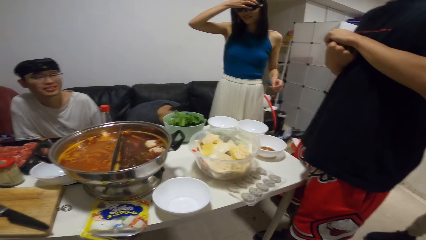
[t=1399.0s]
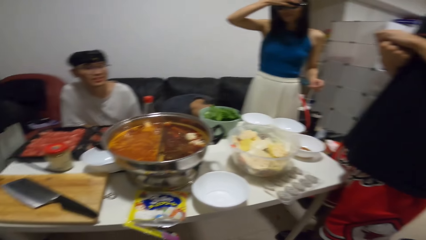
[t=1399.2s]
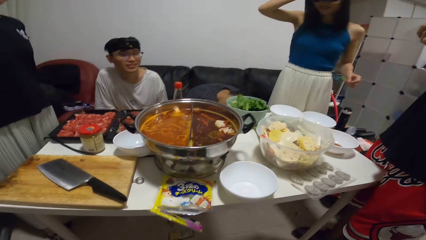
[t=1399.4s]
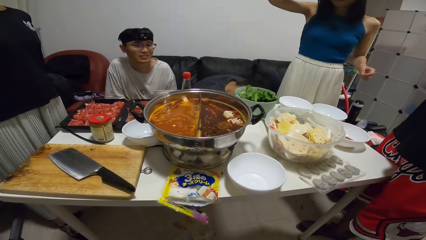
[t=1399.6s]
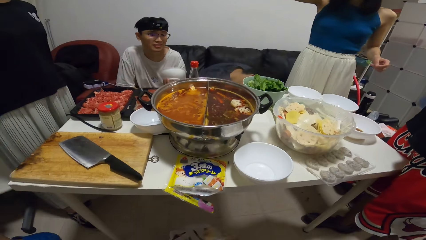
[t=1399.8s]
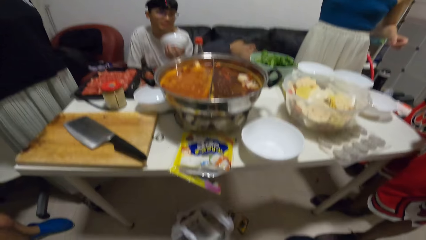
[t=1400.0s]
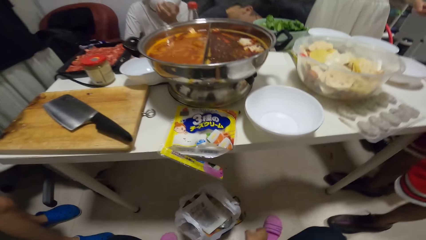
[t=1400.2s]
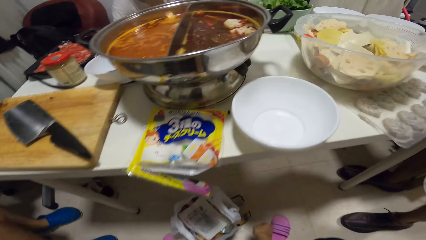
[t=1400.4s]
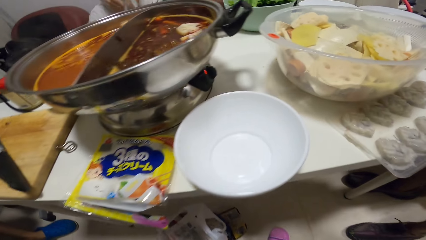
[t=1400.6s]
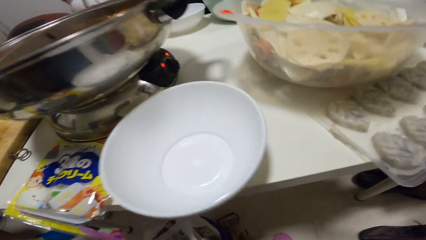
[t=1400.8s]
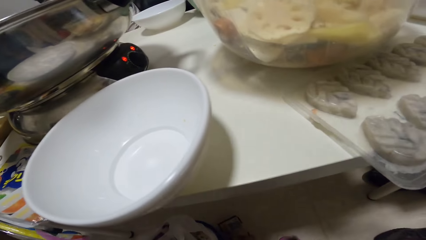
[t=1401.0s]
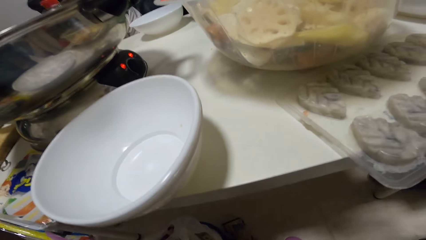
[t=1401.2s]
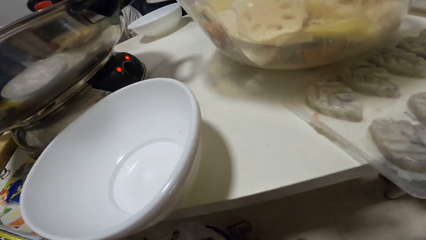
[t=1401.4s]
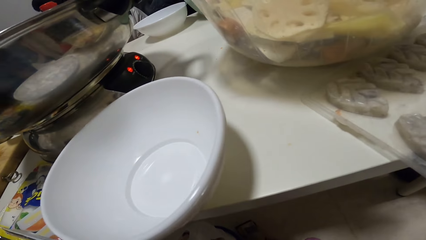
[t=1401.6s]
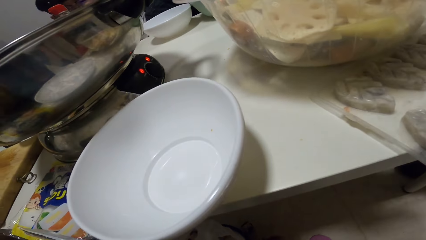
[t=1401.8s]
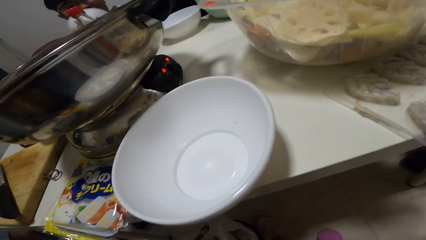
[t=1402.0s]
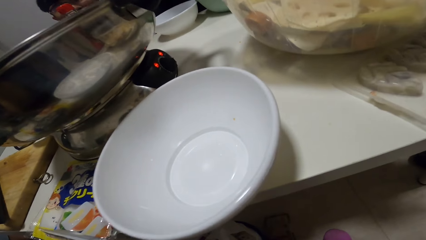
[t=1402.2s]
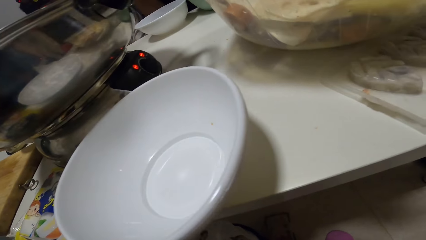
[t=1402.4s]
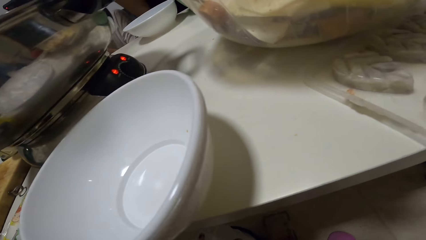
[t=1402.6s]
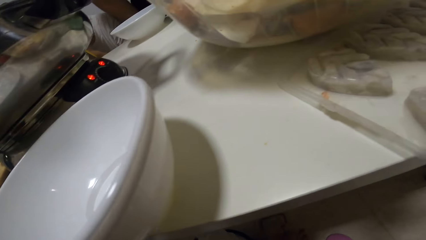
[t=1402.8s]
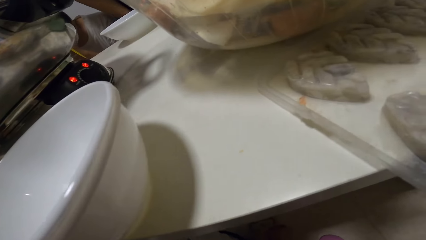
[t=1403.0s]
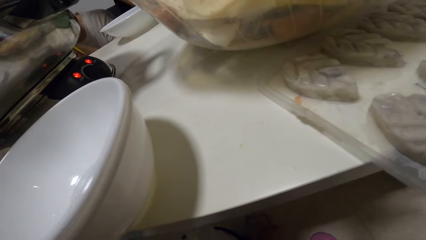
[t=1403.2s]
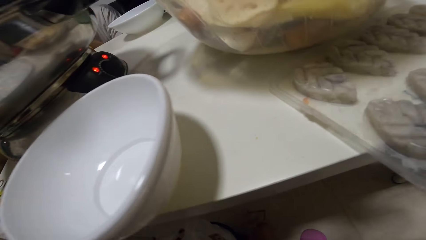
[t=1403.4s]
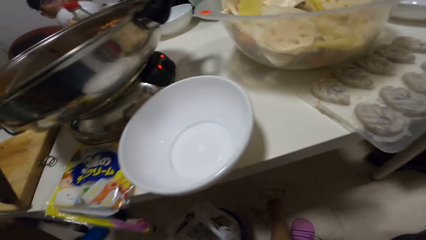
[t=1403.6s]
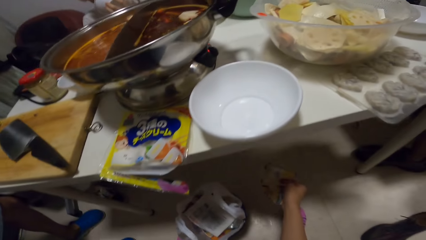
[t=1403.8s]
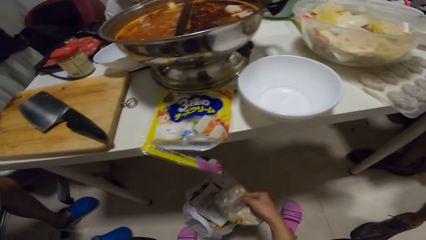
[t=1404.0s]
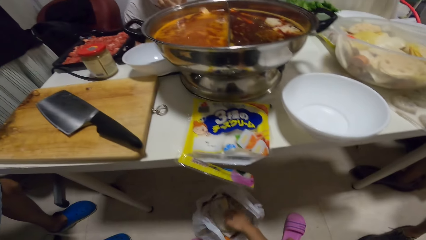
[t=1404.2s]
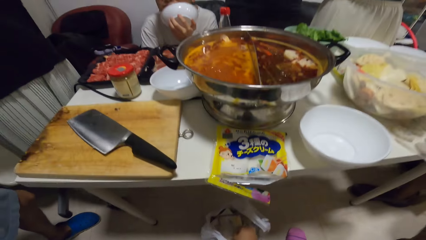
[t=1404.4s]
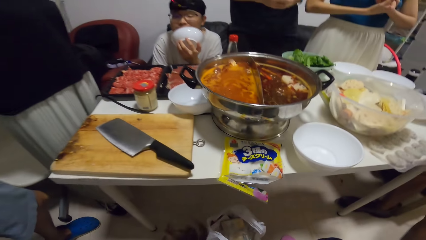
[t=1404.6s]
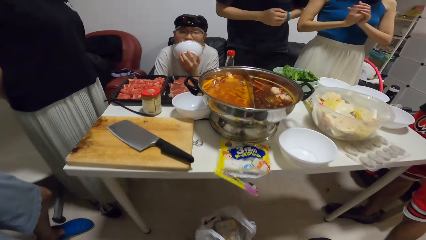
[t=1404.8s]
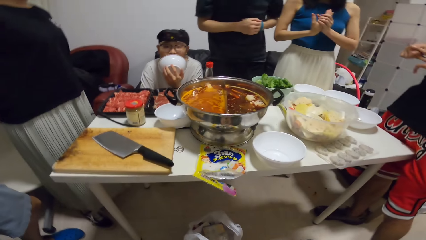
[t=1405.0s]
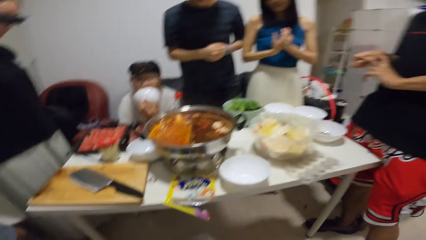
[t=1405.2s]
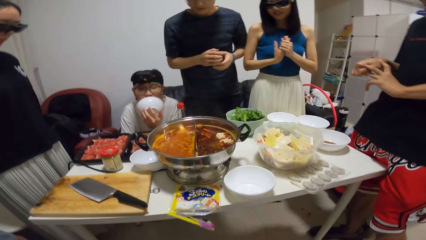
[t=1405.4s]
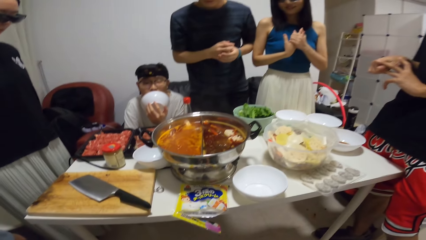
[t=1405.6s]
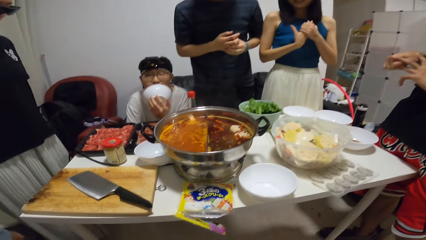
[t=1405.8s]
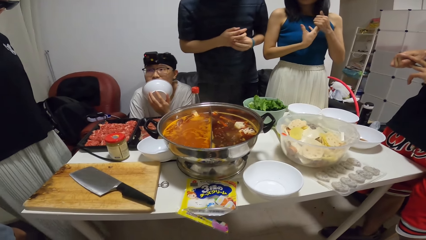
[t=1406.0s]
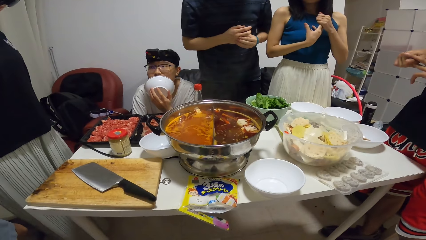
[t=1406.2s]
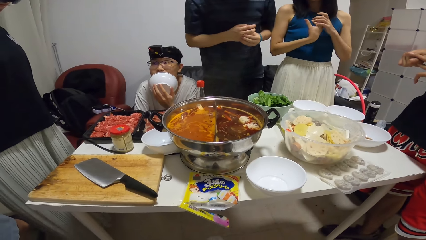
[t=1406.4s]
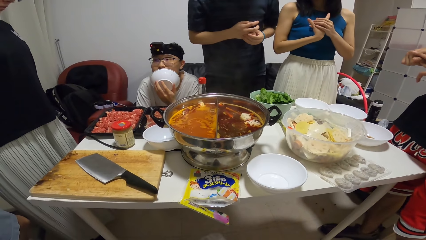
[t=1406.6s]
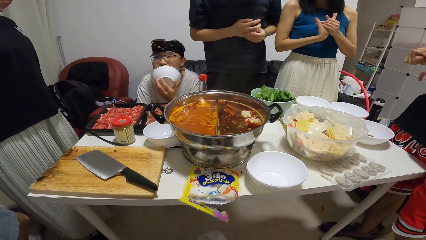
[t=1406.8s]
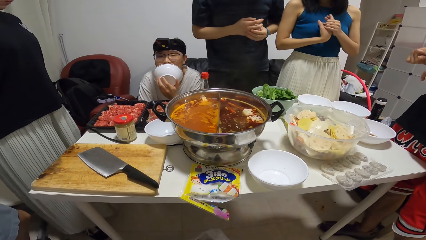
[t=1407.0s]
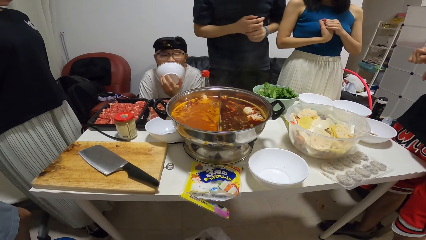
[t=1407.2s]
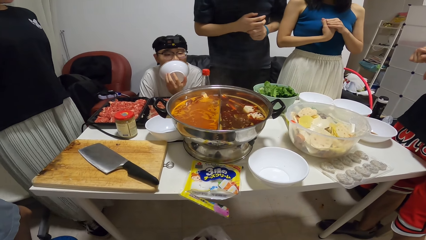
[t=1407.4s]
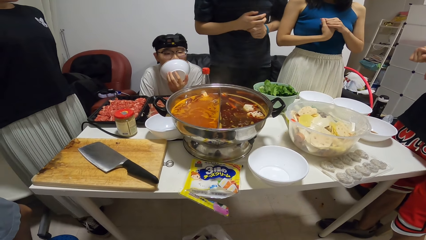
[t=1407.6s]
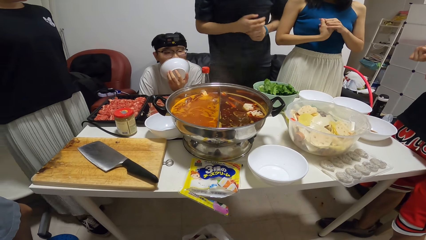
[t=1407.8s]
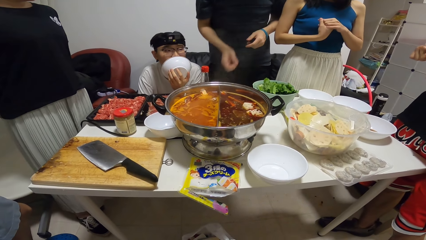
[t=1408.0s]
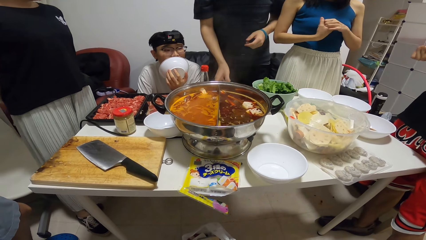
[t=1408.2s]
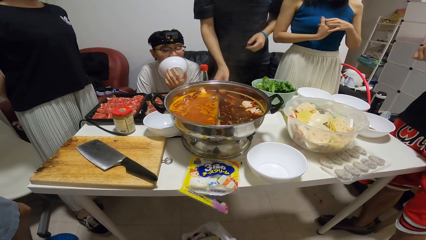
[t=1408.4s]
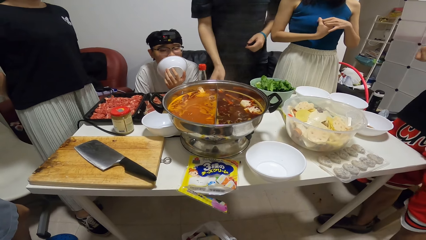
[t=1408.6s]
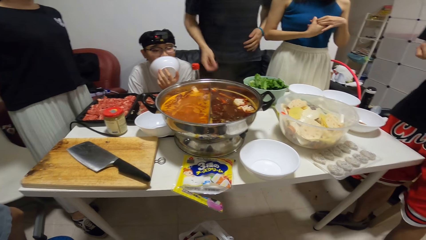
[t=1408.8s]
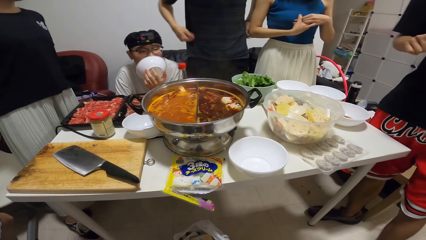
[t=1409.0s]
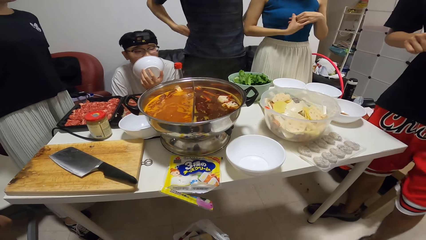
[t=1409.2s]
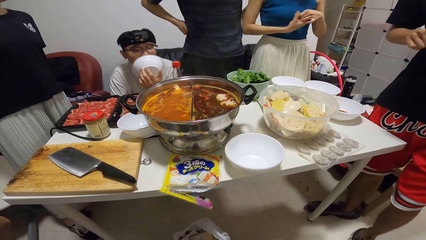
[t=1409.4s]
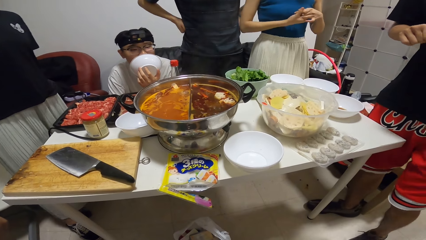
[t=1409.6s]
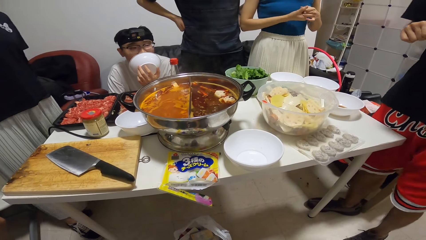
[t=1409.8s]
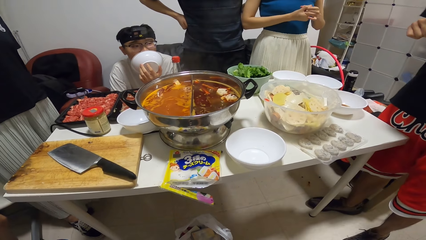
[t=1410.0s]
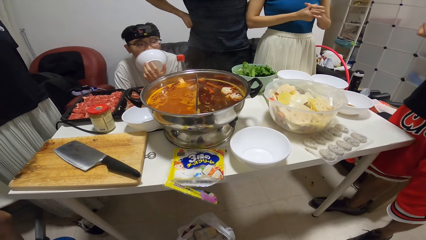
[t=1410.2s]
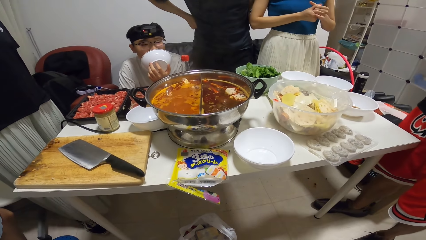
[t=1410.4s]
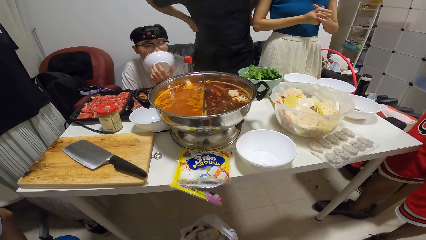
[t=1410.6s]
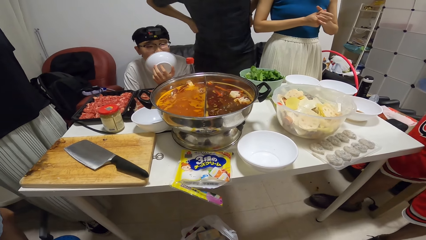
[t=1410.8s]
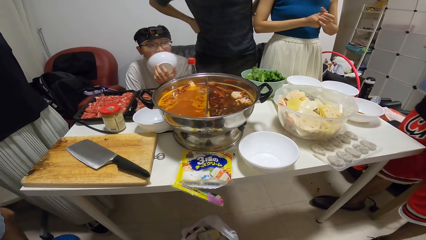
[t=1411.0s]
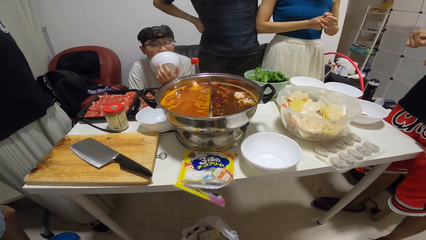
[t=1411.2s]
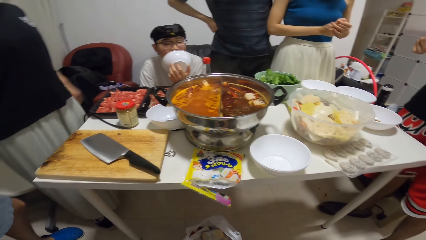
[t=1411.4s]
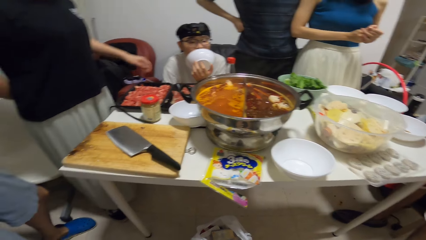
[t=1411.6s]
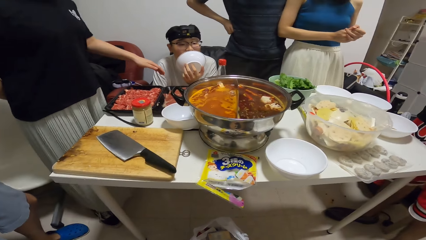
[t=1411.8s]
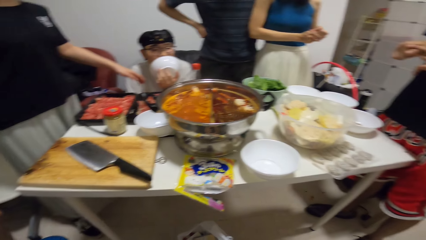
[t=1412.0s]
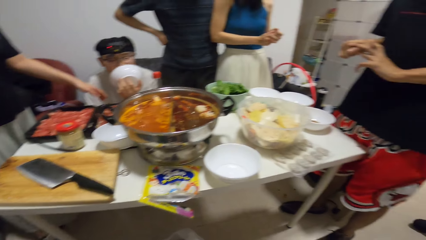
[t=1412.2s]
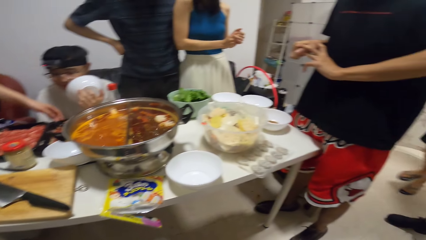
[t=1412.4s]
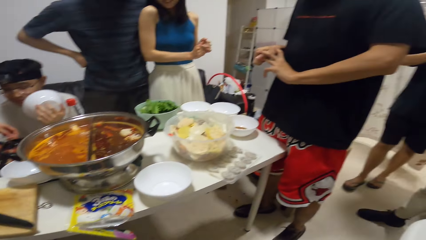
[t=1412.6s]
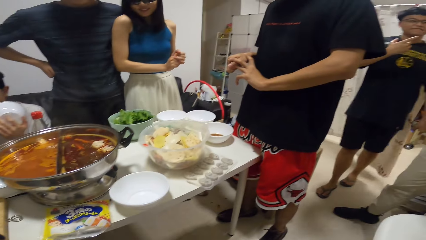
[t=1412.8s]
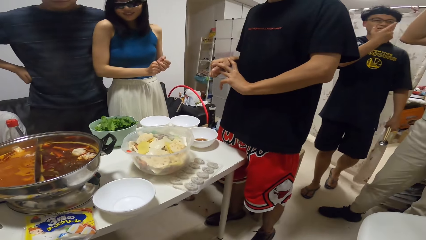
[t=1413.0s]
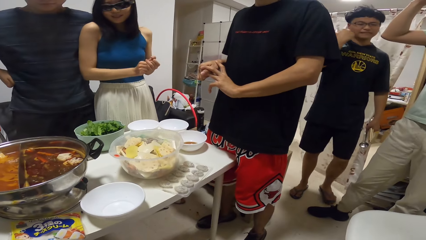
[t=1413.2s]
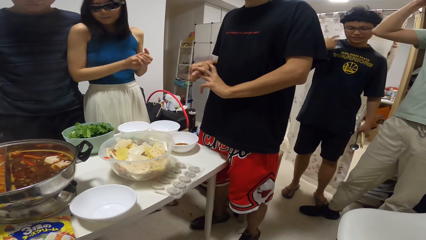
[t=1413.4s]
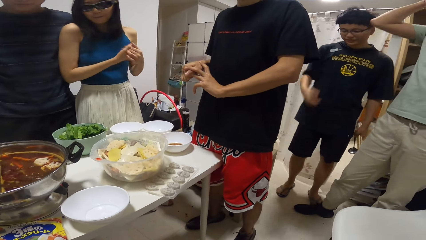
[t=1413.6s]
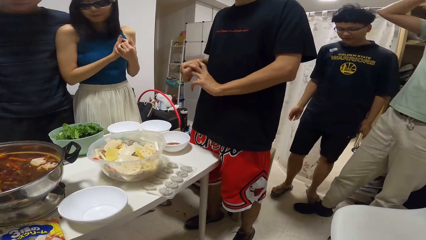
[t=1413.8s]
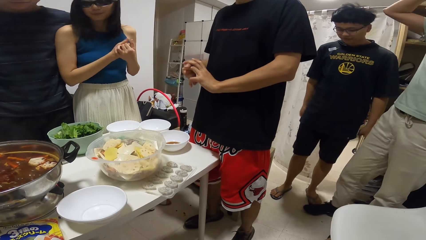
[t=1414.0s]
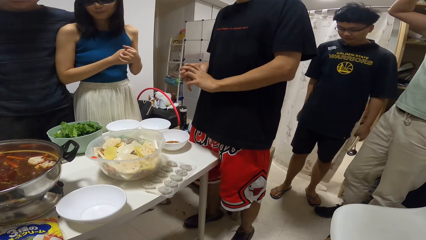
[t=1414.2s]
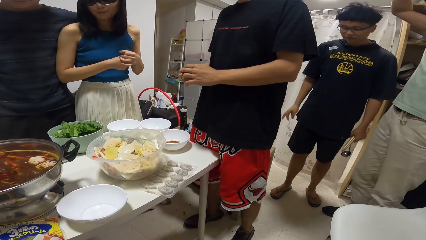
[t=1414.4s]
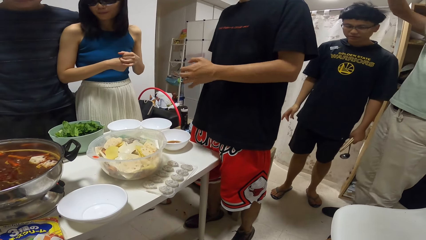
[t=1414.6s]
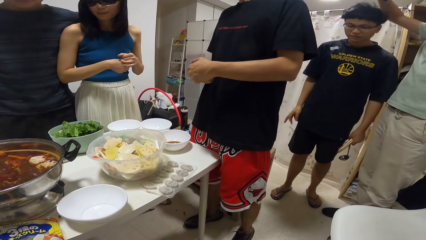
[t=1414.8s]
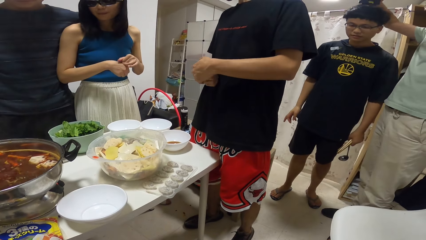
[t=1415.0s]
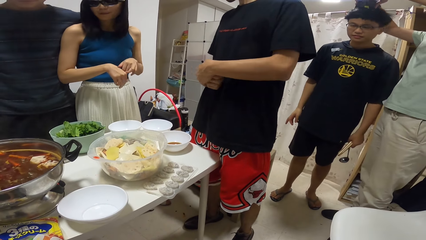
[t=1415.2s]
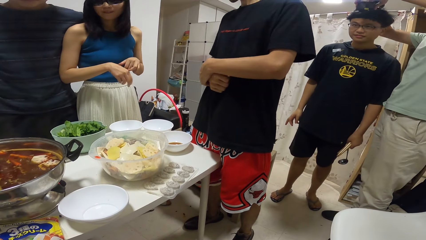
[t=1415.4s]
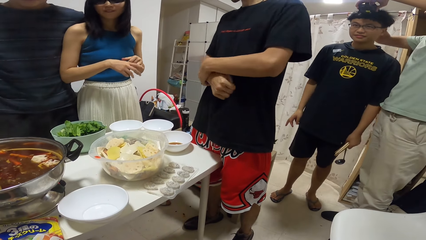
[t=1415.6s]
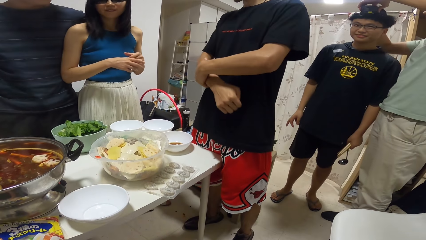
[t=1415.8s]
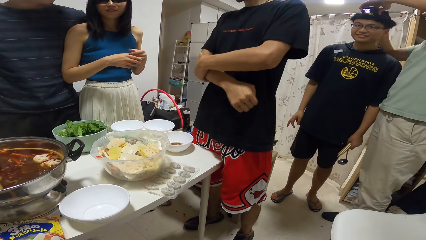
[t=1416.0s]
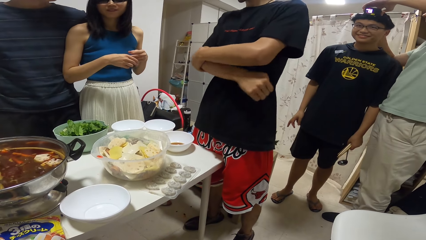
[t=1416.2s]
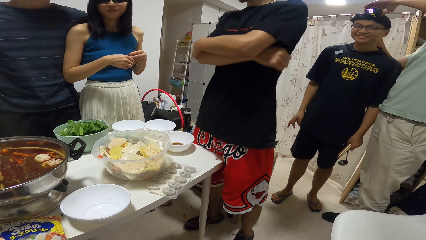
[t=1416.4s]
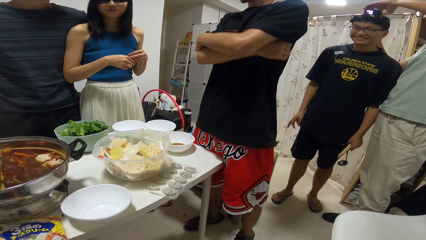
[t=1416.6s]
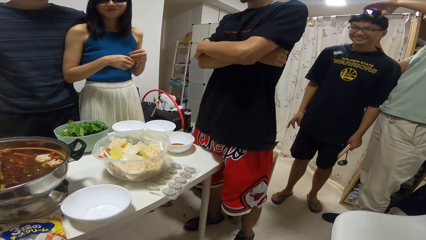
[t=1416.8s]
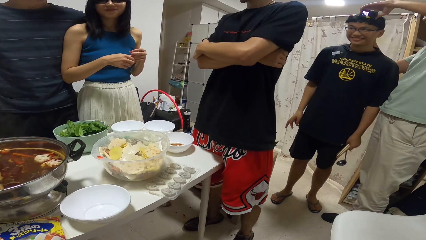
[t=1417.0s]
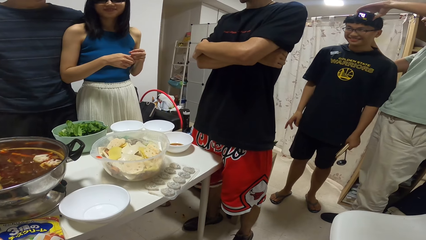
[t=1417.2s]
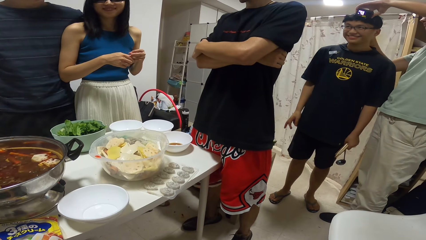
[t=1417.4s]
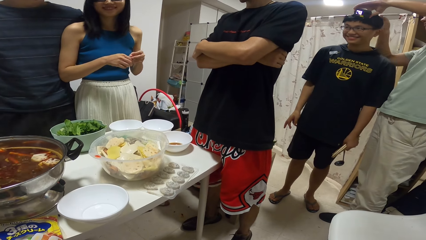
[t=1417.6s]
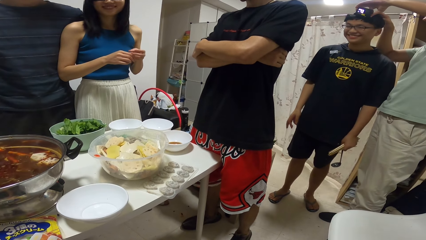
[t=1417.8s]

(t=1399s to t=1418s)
The camera wearer looks around. They move towards the table. They trash dirt in a waste bin. A man holds a plate with his left hand. The camera wearer looks around. Another man wears the camera on a third man's head.
